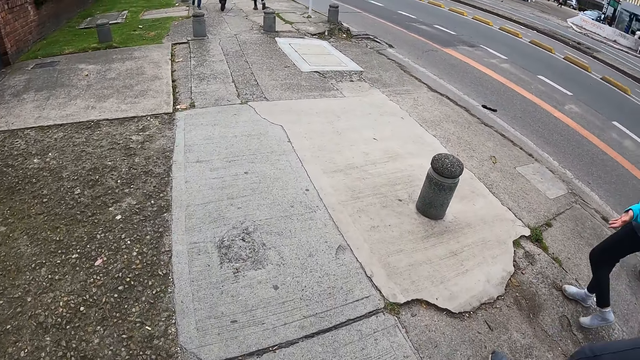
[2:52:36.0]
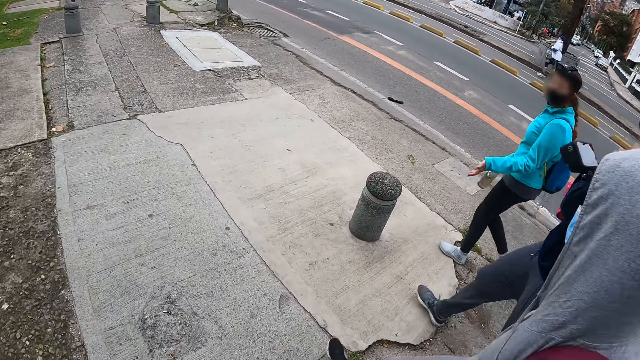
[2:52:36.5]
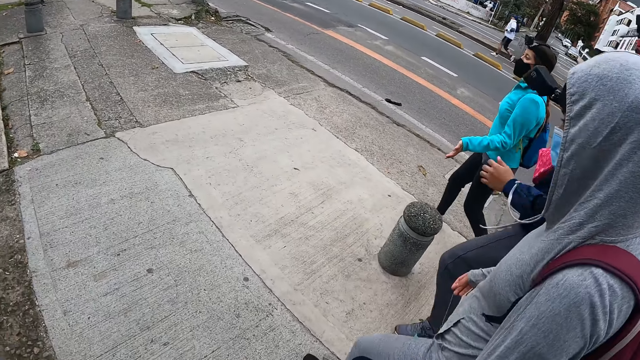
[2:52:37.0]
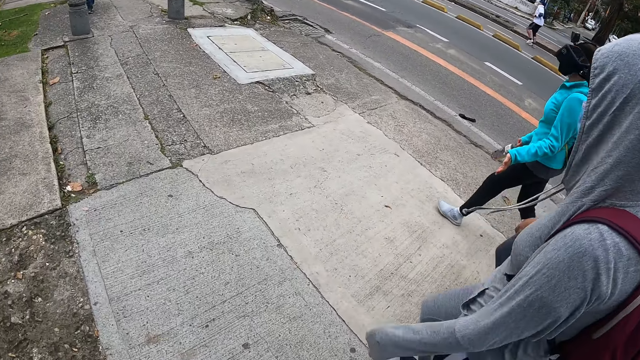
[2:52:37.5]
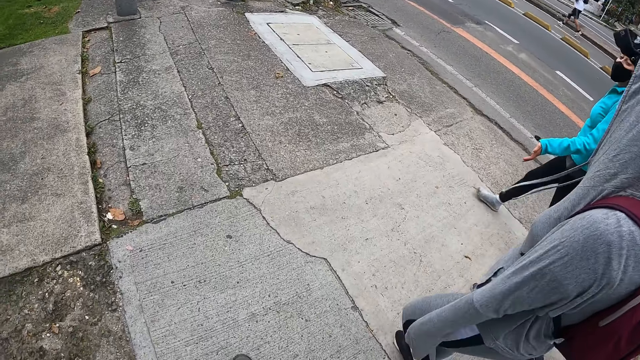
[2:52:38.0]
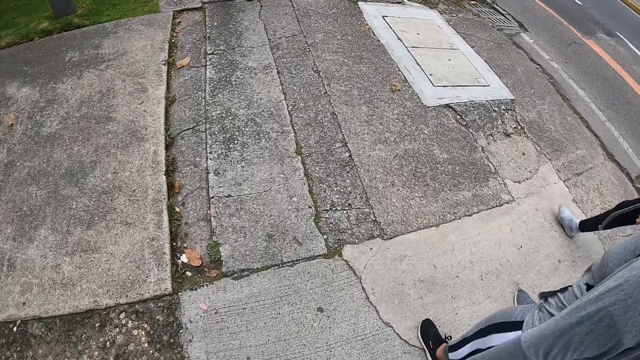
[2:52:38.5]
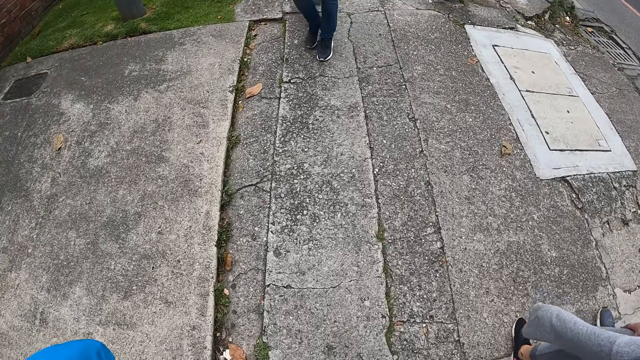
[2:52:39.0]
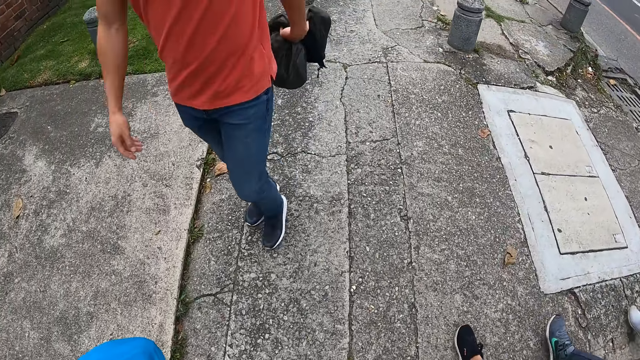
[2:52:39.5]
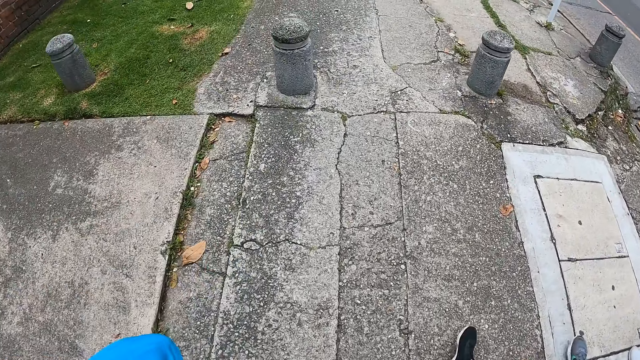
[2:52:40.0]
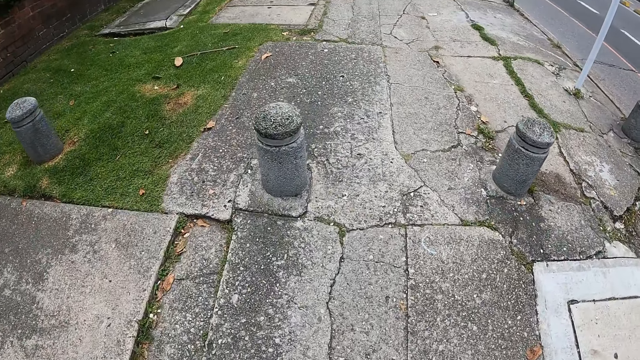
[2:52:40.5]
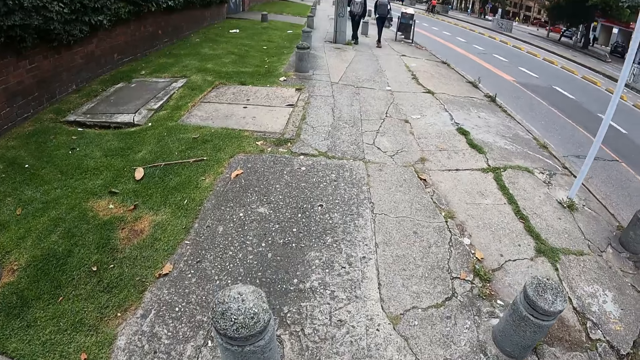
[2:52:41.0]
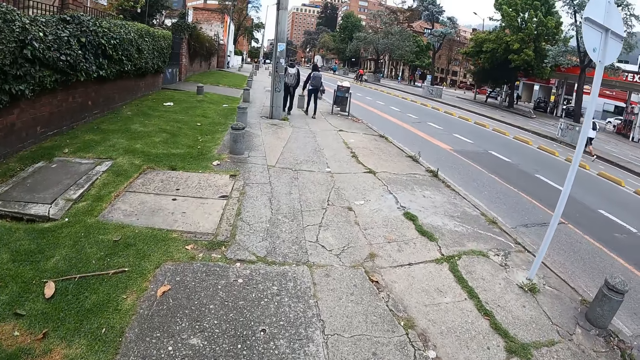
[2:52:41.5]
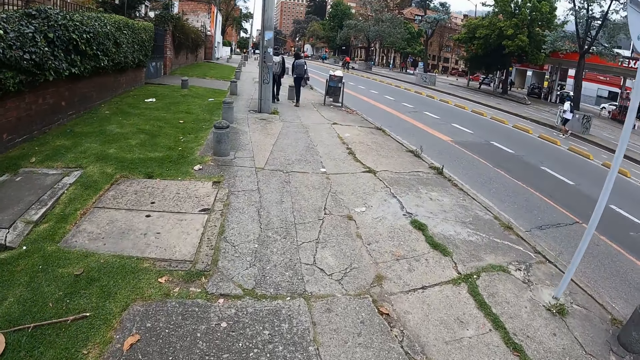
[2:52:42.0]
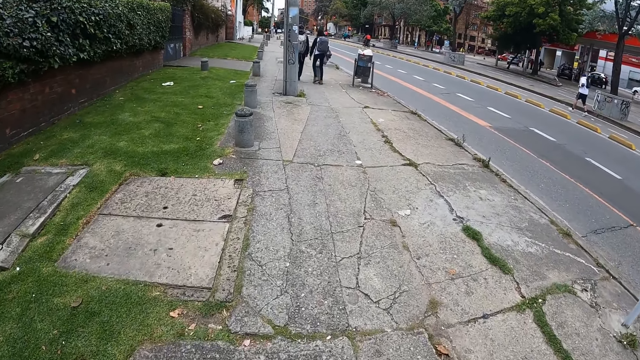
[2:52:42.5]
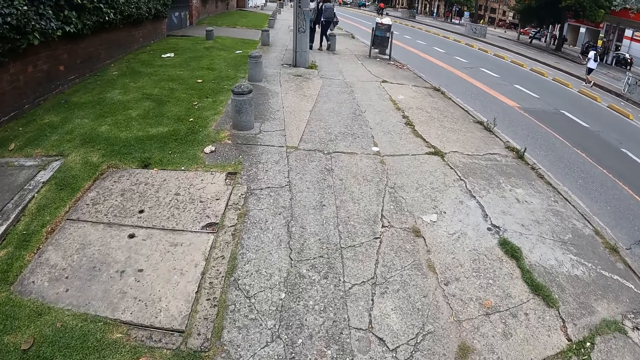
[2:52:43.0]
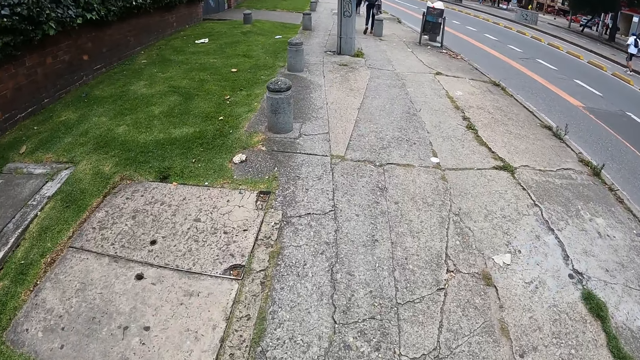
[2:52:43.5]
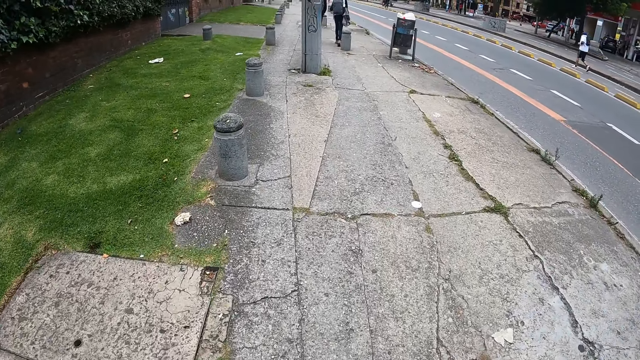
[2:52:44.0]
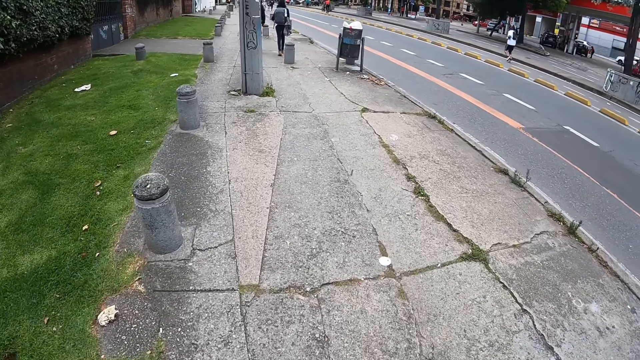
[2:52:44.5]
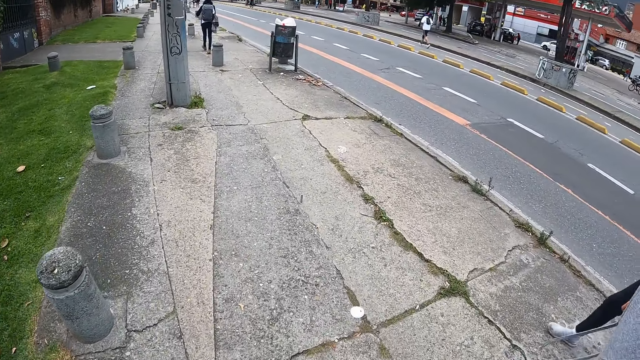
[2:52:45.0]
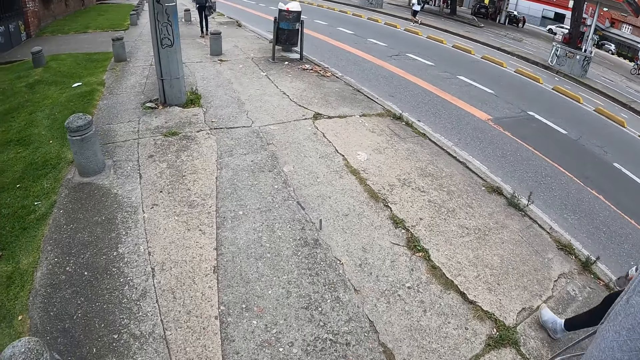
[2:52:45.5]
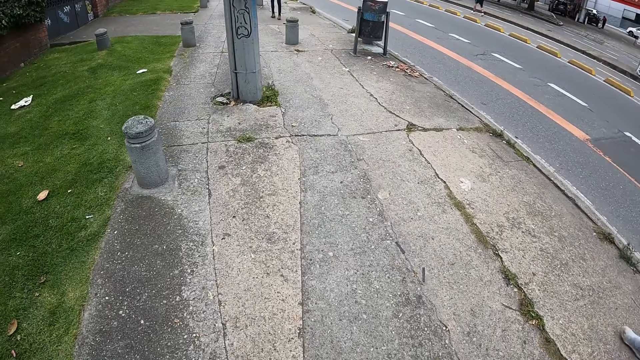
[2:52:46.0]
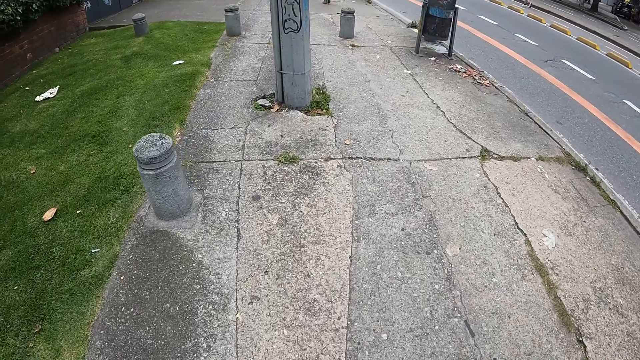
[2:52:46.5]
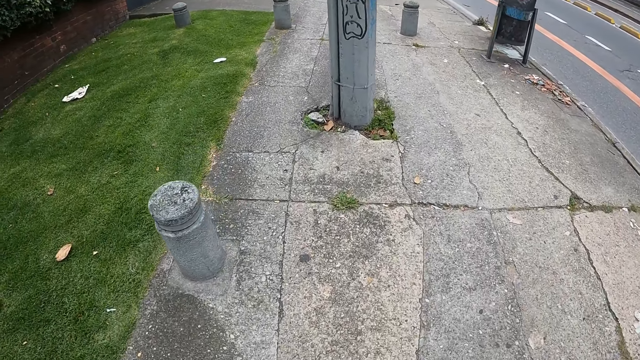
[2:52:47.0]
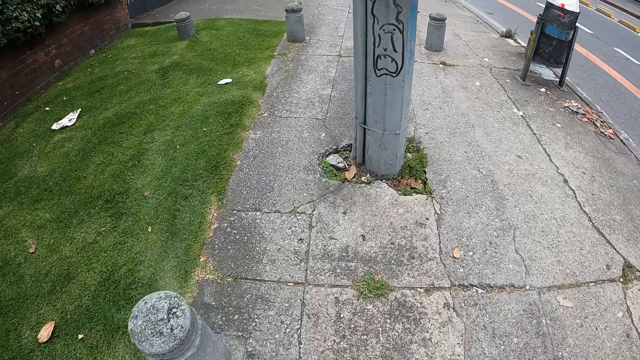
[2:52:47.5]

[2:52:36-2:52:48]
A man walks past the camera wearer on the walkway.

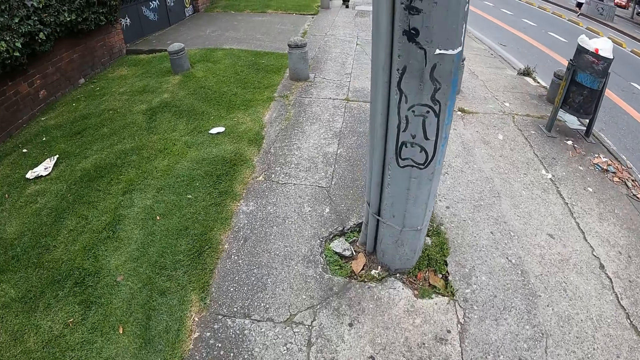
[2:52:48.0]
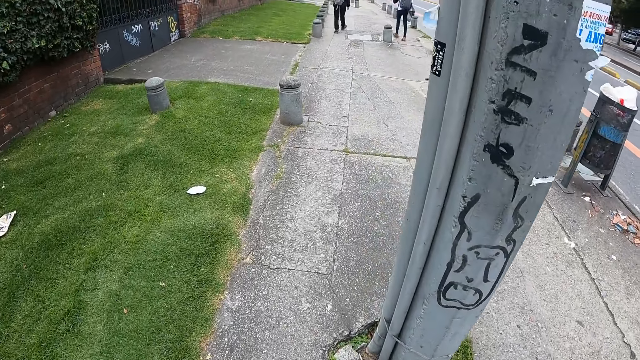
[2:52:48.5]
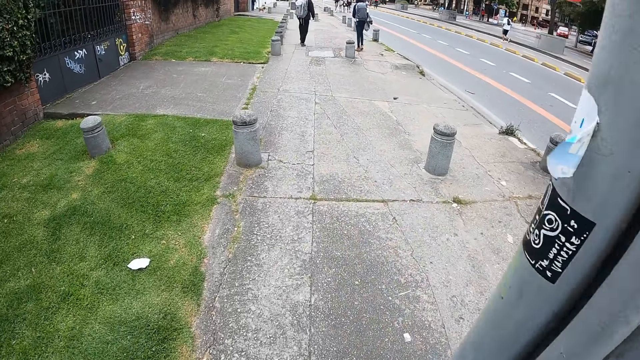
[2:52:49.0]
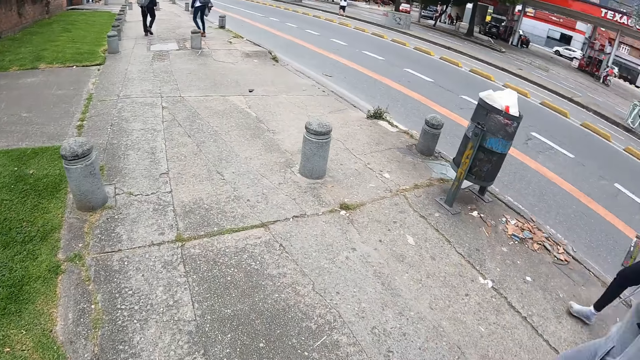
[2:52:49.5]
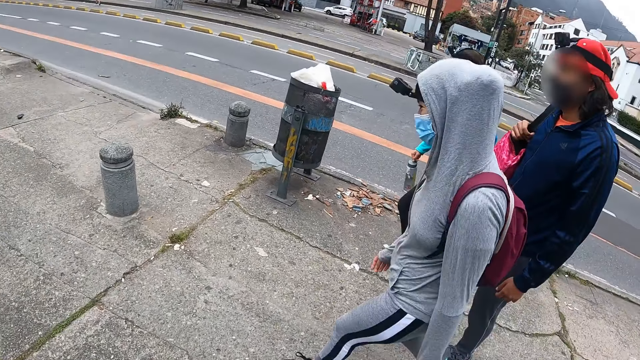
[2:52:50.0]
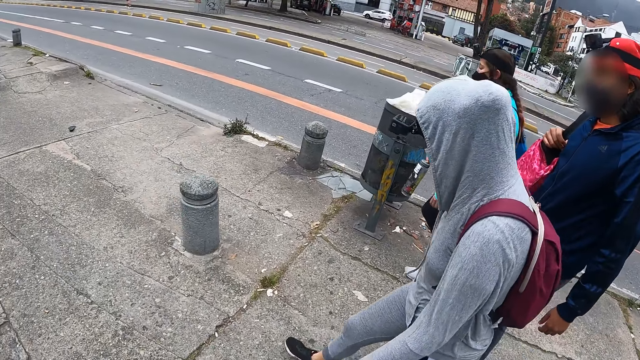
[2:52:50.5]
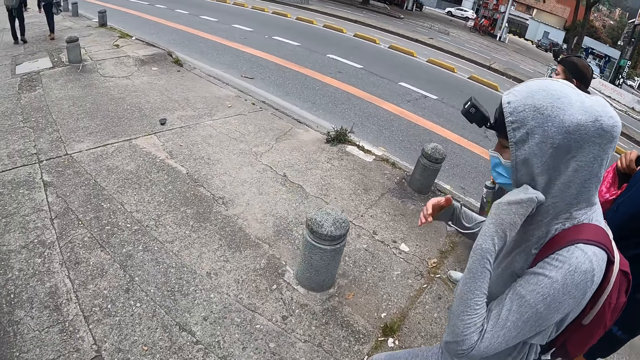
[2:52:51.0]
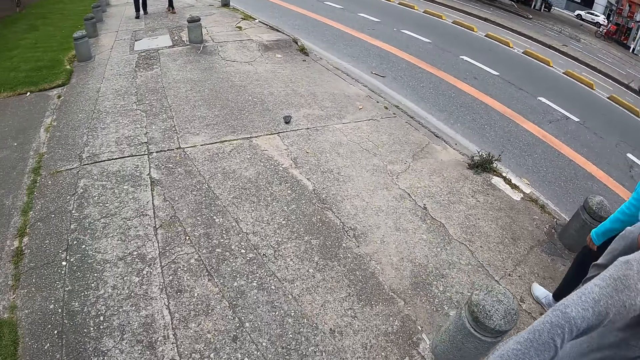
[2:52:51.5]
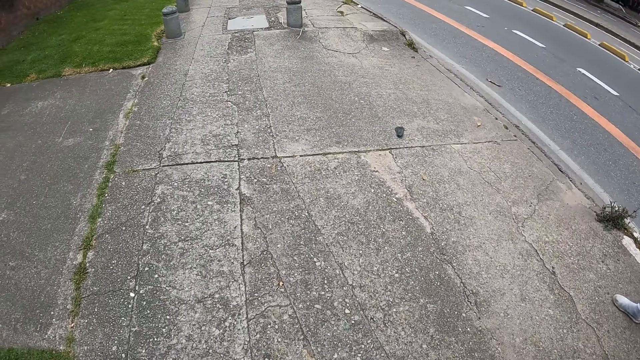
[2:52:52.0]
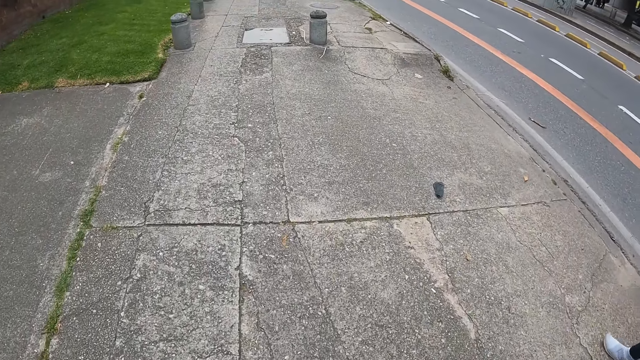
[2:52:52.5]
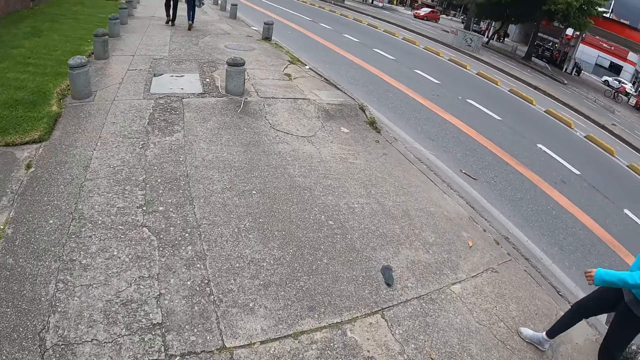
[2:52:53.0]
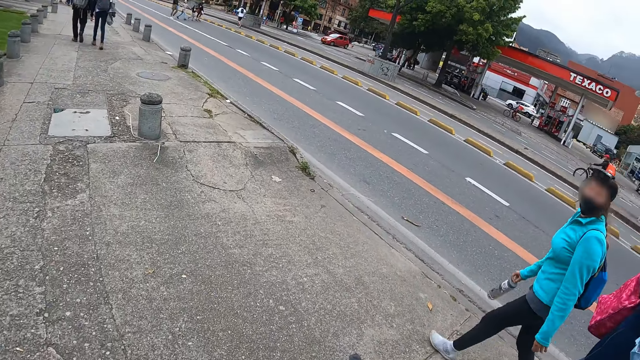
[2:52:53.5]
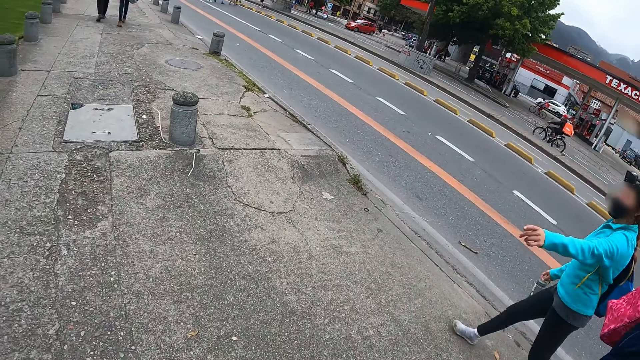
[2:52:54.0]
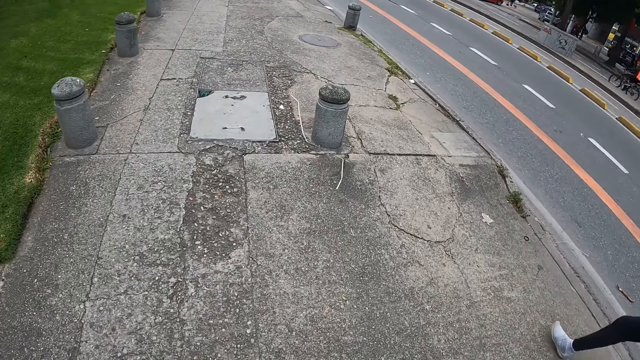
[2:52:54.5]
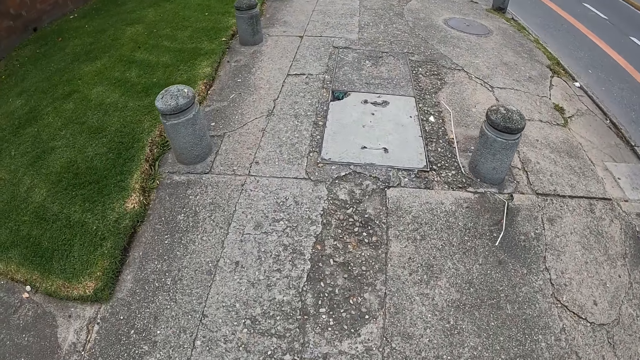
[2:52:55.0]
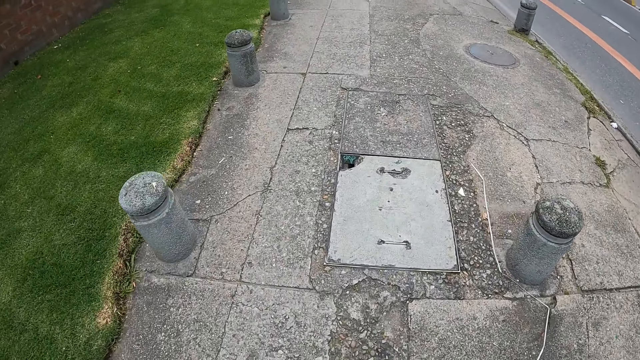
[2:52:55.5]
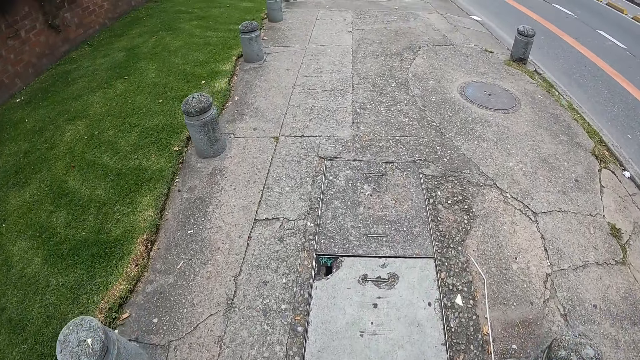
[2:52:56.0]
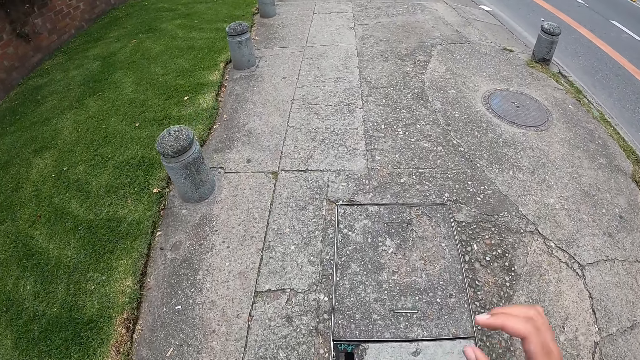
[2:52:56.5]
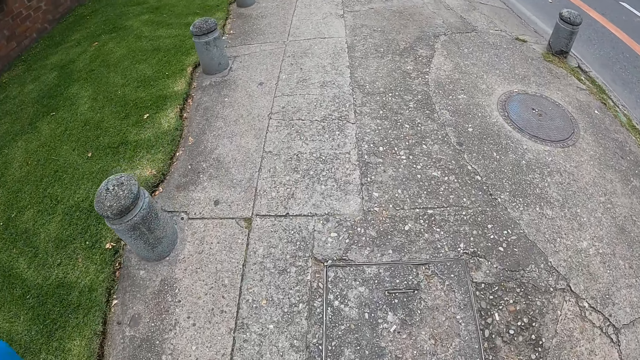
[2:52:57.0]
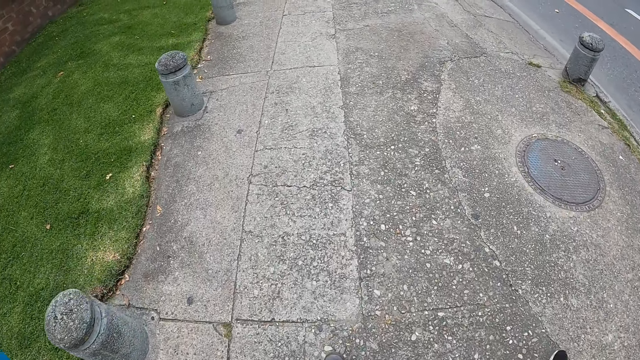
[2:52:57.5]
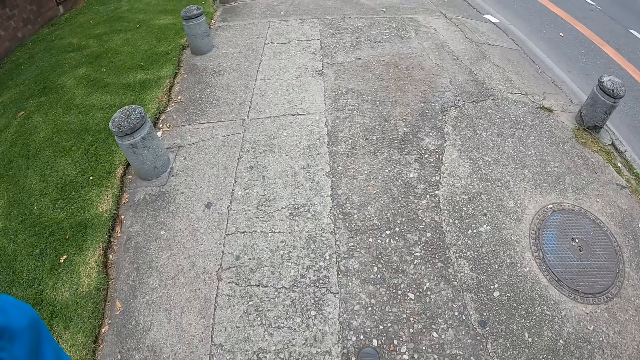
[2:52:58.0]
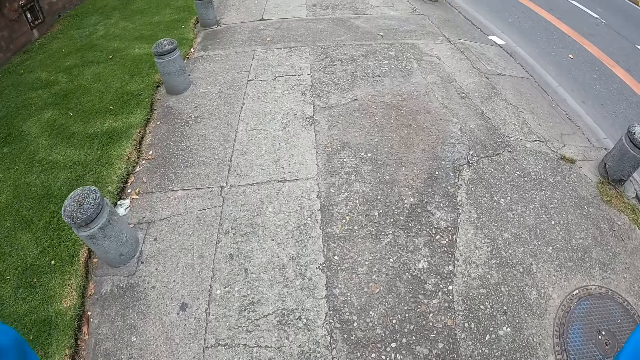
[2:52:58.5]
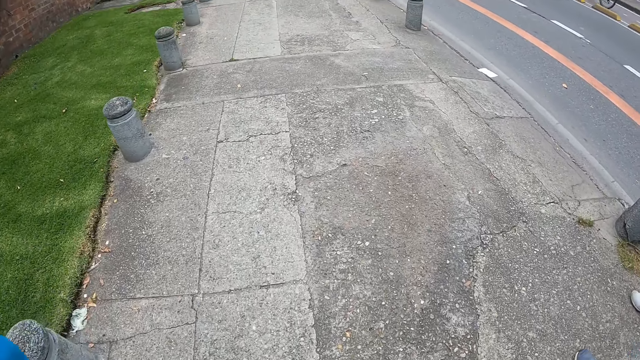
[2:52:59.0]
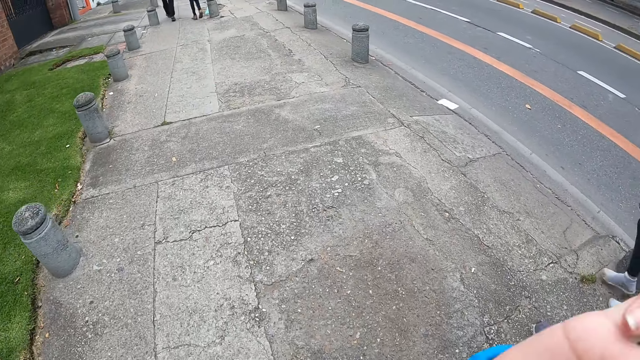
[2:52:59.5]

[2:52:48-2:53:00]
The woman touches her hood with her left hand. The camera wearer fixes the camera.
